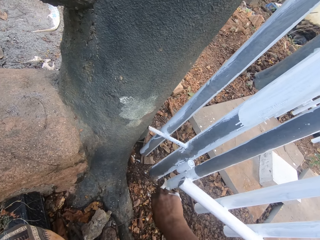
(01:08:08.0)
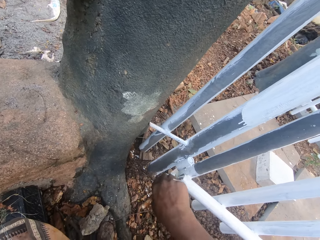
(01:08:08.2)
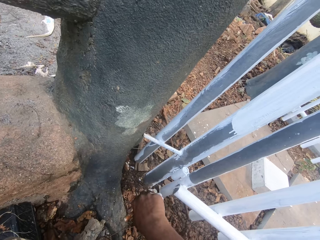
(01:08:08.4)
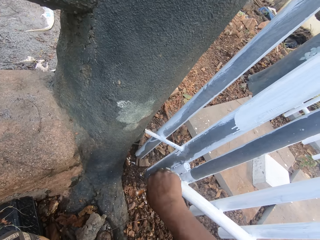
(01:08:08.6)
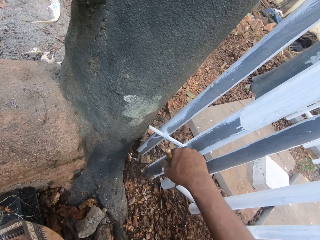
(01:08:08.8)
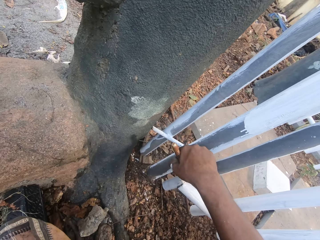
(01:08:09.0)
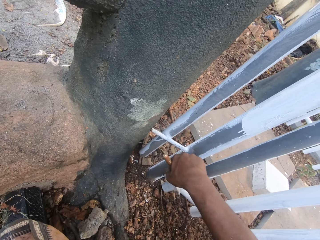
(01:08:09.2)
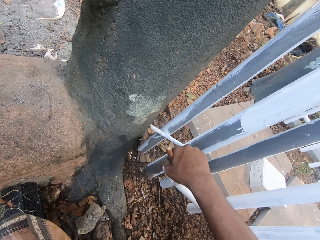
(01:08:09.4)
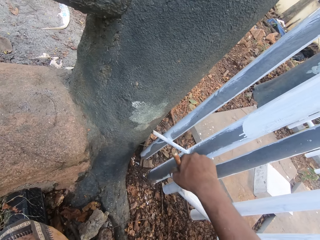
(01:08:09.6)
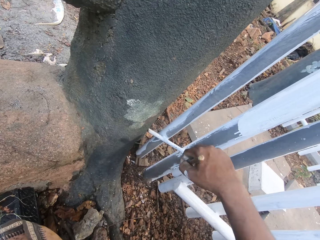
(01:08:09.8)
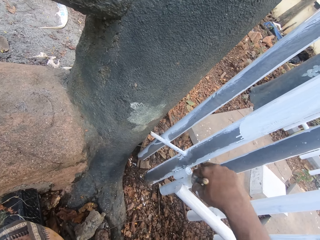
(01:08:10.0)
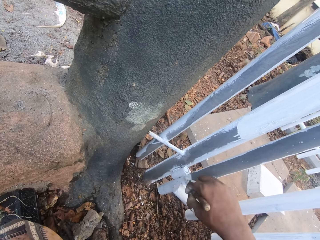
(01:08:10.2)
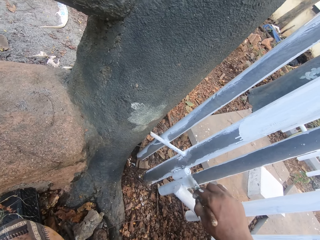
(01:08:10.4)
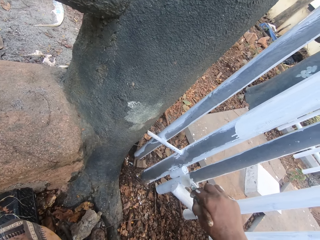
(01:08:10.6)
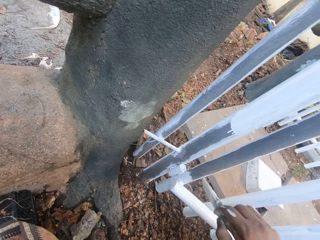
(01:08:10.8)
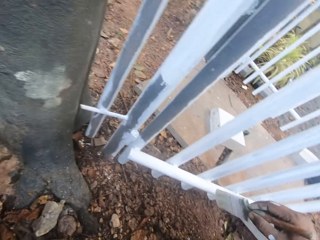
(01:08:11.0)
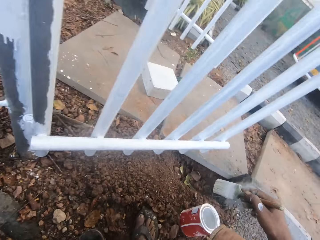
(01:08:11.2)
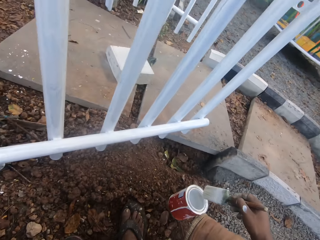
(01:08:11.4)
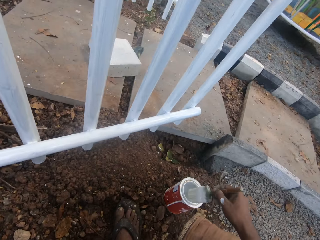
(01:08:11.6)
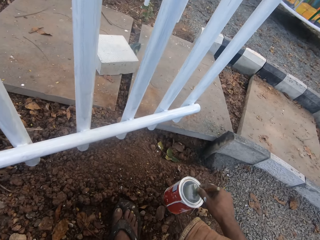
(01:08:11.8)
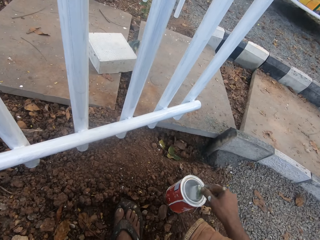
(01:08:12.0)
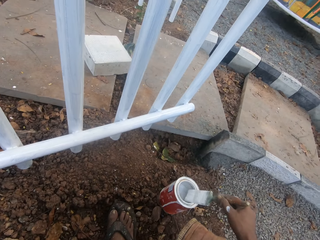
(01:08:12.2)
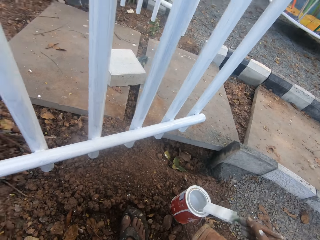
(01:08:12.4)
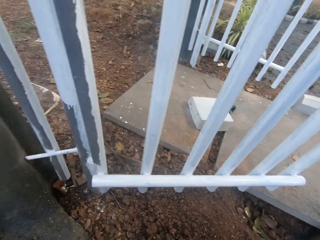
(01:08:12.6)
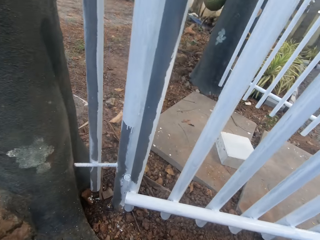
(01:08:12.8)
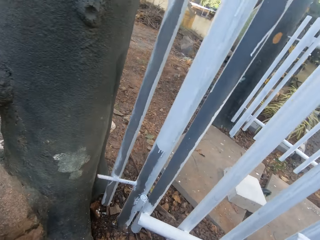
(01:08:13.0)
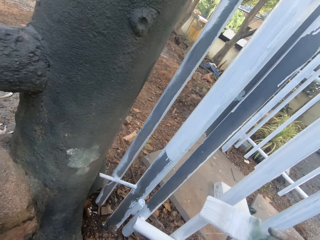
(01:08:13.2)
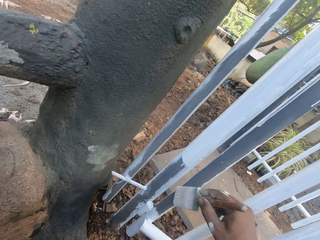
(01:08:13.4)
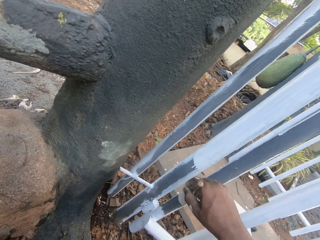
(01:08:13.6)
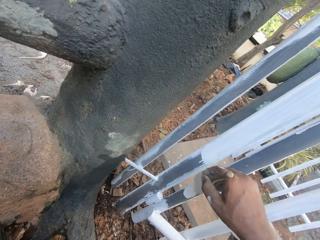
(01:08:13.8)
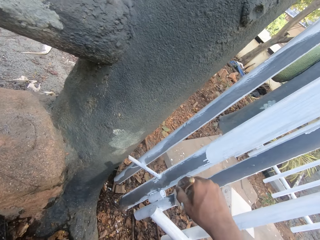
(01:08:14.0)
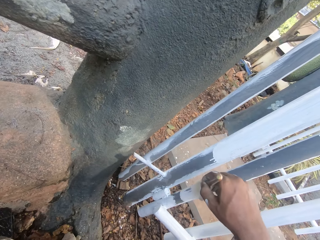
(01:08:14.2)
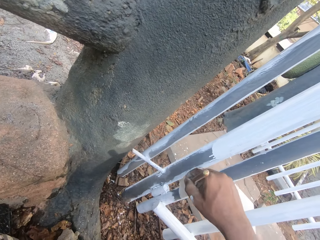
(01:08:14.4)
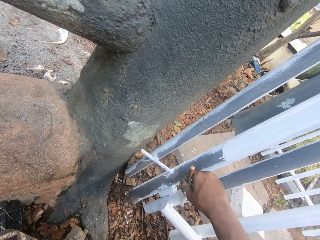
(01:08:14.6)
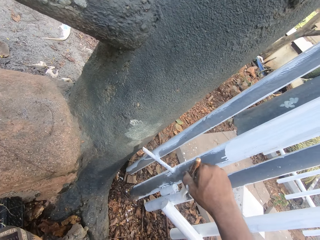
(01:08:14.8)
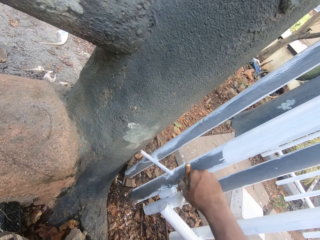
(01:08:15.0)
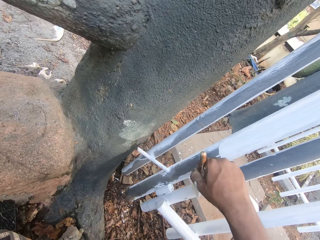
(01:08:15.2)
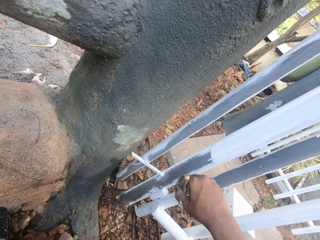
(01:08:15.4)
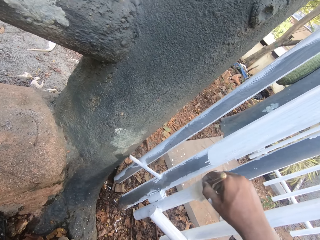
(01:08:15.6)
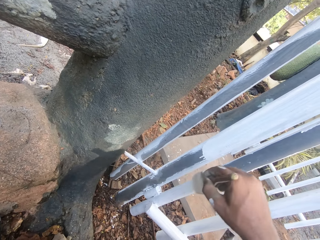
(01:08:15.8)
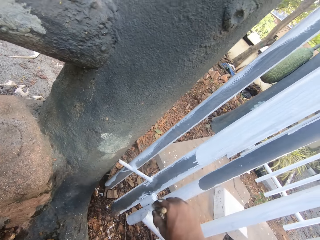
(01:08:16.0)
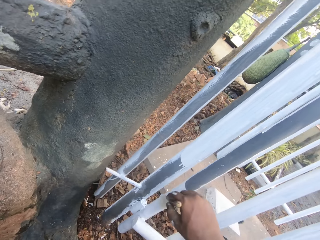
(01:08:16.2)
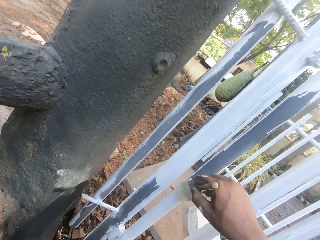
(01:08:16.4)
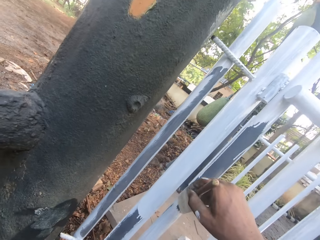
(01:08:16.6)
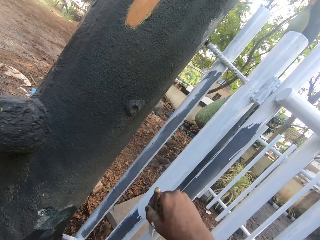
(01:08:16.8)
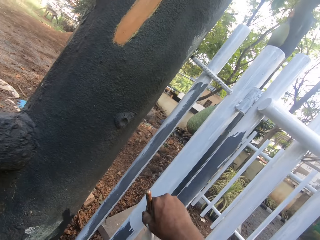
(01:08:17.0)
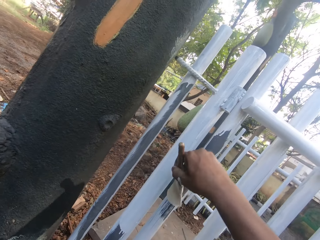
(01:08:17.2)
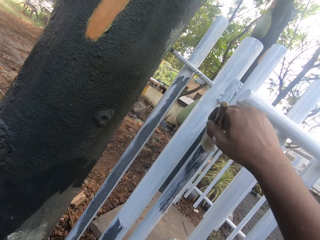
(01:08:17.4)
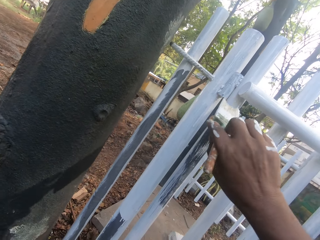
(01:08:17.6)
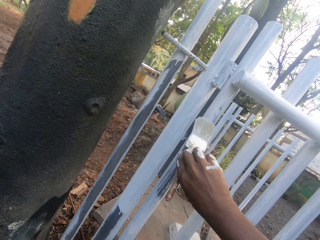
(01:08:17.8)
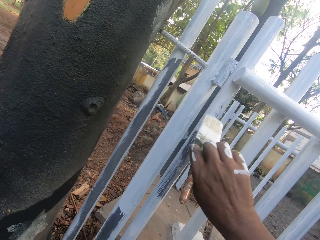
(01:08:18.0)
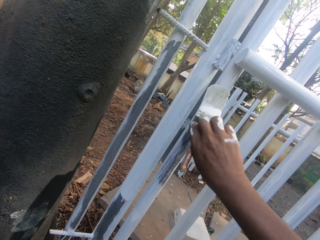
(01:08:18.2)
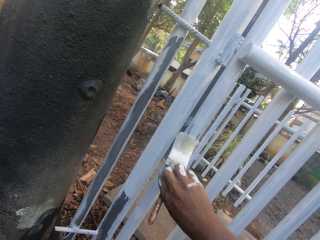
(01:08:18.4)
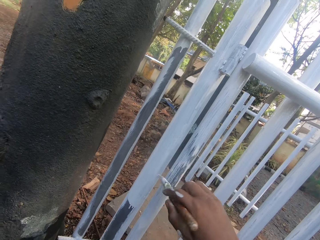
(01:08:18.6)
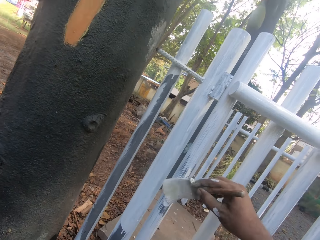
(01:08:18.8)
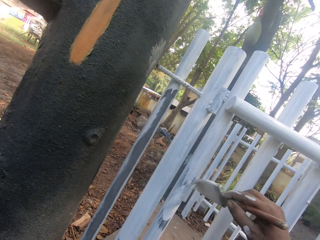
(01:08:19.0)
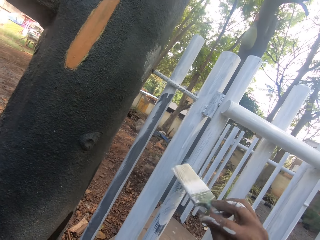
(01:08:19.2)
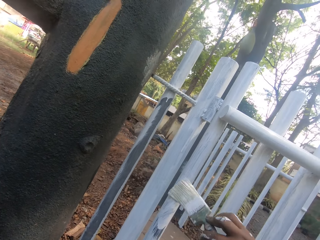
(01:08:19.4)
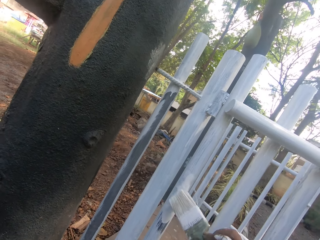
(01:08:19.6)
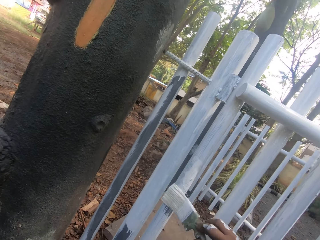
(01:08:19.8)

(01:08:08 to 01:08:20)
The camera wearer dips a brush in a paint can. They look around. They paint on the gate.

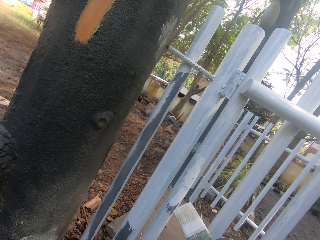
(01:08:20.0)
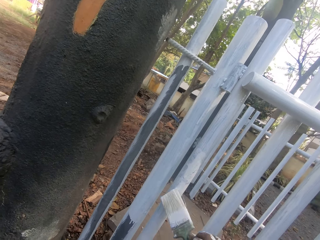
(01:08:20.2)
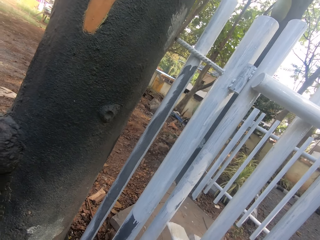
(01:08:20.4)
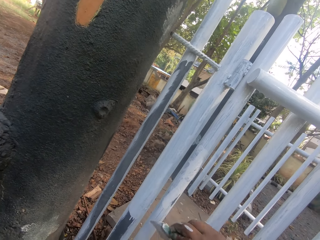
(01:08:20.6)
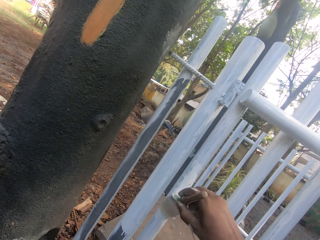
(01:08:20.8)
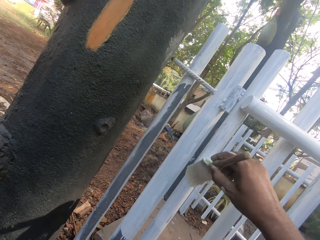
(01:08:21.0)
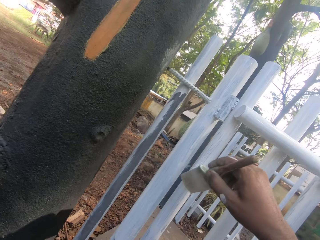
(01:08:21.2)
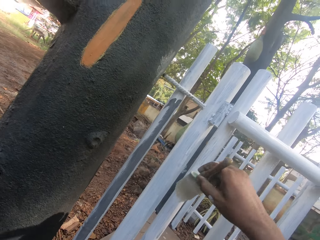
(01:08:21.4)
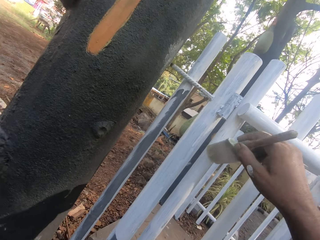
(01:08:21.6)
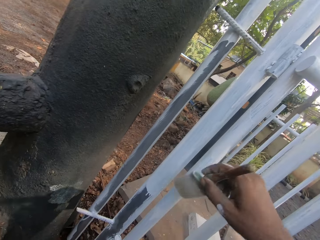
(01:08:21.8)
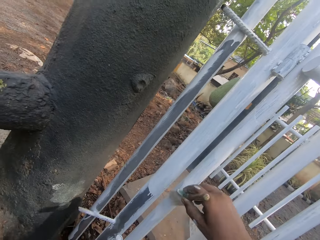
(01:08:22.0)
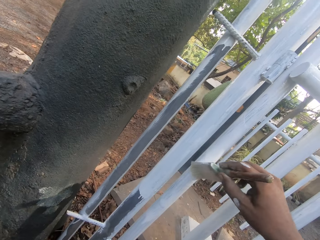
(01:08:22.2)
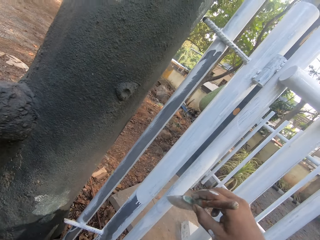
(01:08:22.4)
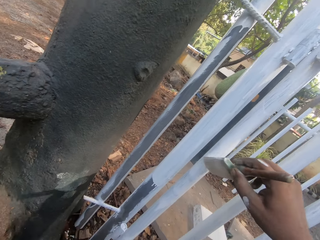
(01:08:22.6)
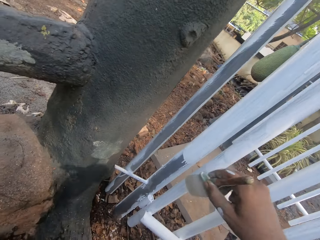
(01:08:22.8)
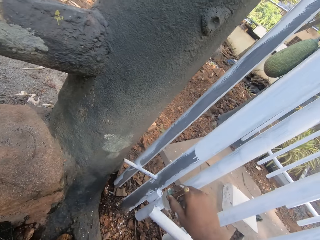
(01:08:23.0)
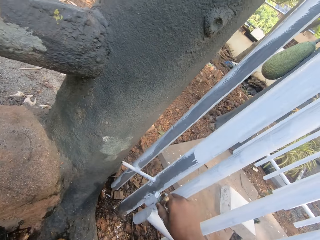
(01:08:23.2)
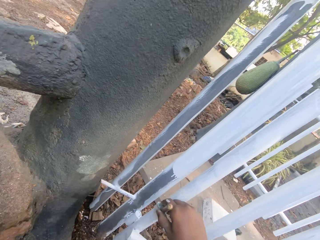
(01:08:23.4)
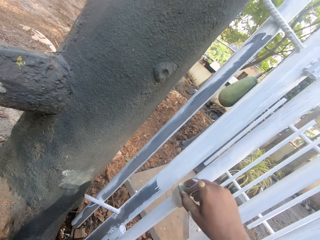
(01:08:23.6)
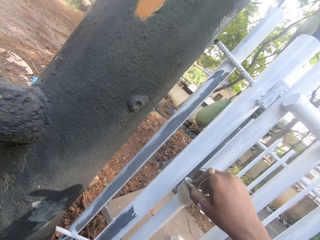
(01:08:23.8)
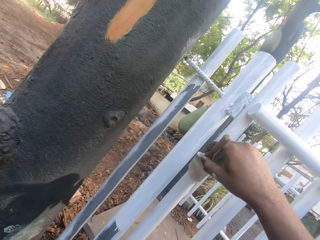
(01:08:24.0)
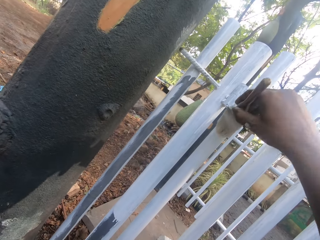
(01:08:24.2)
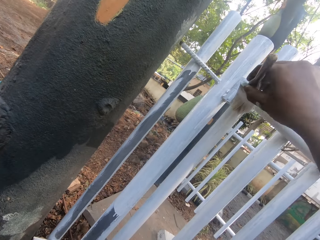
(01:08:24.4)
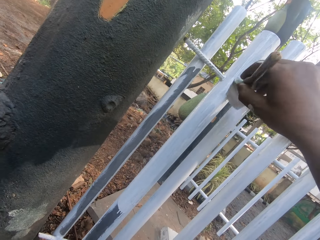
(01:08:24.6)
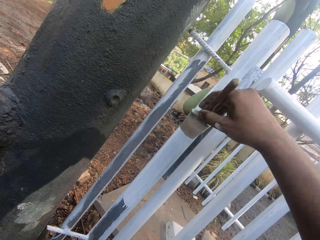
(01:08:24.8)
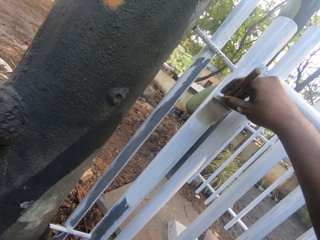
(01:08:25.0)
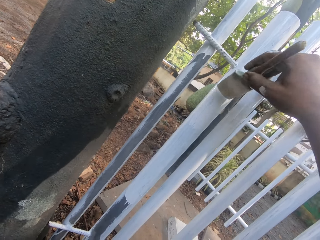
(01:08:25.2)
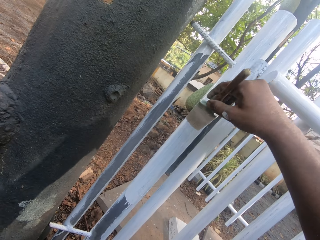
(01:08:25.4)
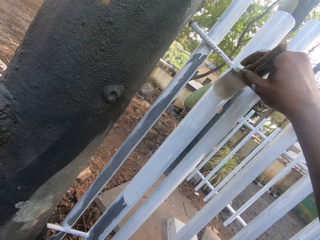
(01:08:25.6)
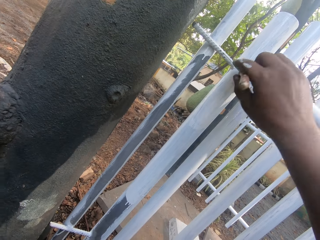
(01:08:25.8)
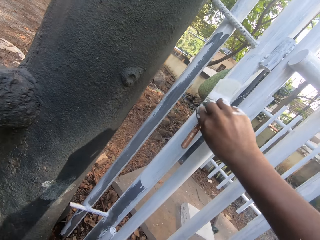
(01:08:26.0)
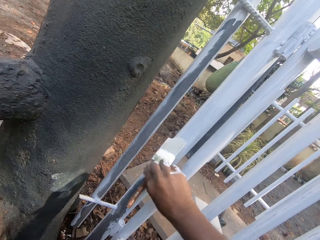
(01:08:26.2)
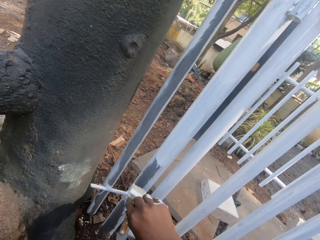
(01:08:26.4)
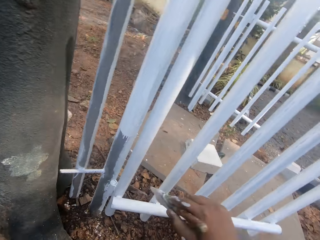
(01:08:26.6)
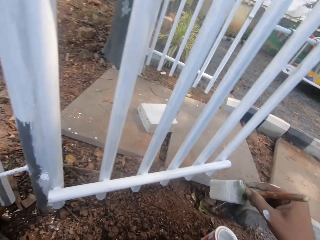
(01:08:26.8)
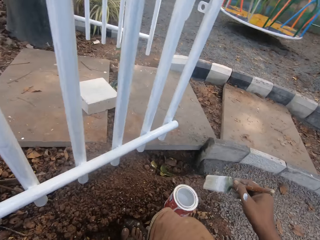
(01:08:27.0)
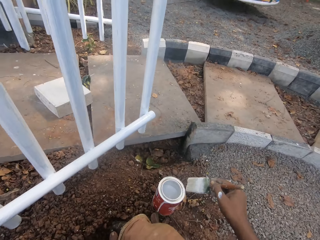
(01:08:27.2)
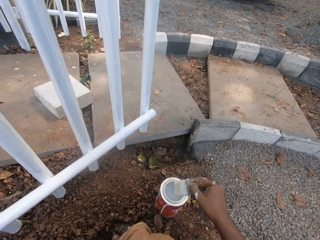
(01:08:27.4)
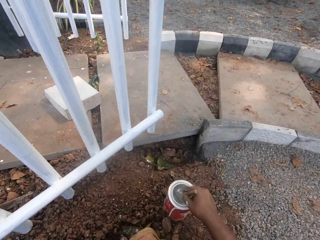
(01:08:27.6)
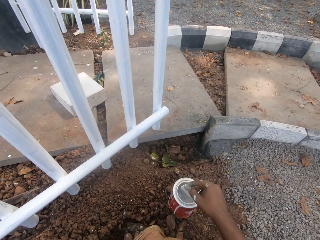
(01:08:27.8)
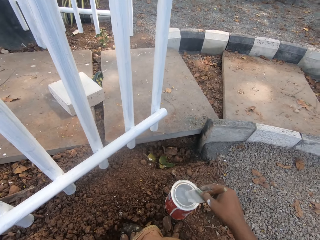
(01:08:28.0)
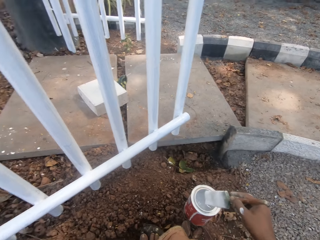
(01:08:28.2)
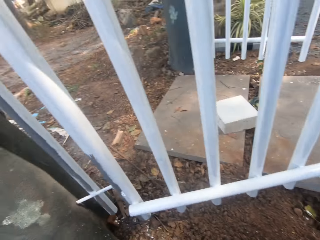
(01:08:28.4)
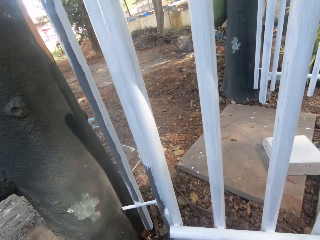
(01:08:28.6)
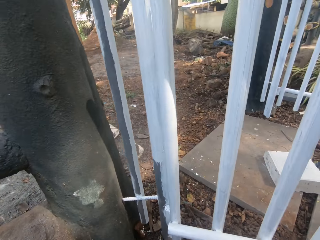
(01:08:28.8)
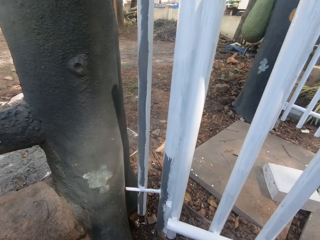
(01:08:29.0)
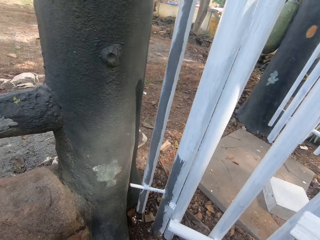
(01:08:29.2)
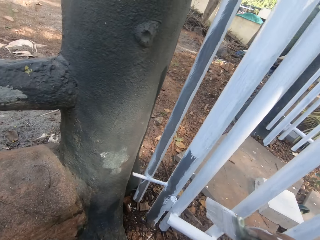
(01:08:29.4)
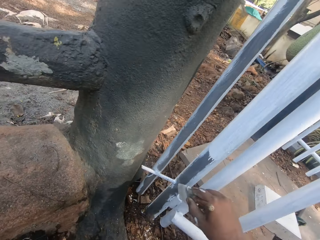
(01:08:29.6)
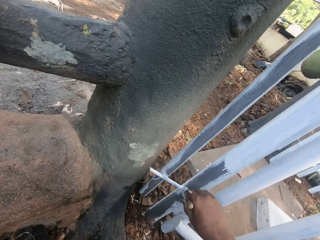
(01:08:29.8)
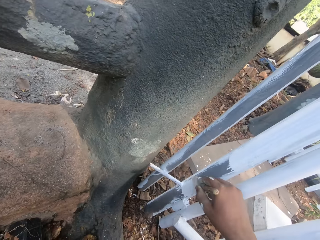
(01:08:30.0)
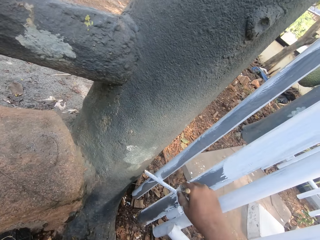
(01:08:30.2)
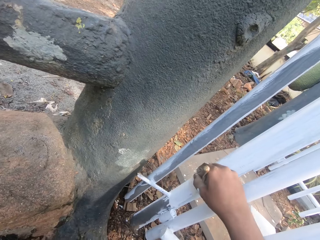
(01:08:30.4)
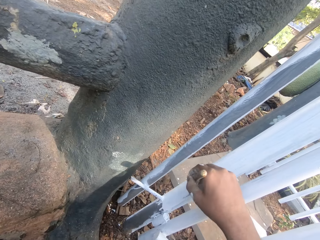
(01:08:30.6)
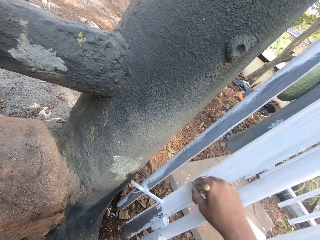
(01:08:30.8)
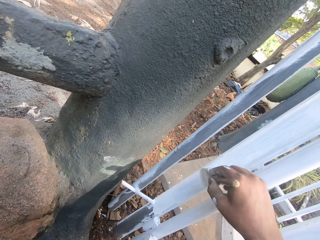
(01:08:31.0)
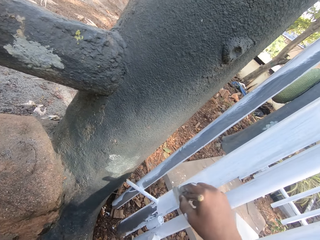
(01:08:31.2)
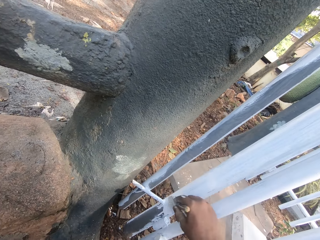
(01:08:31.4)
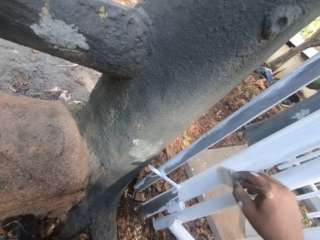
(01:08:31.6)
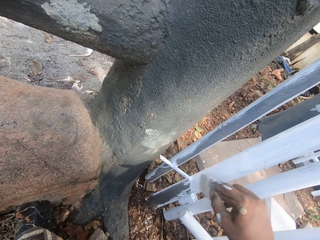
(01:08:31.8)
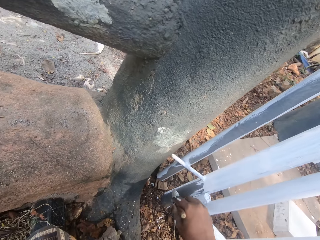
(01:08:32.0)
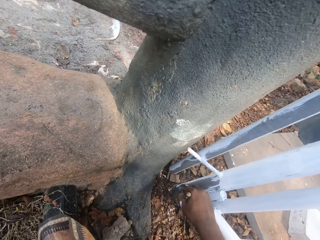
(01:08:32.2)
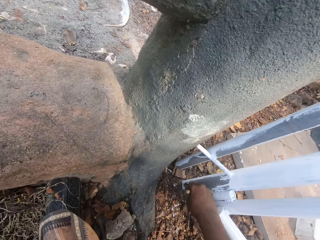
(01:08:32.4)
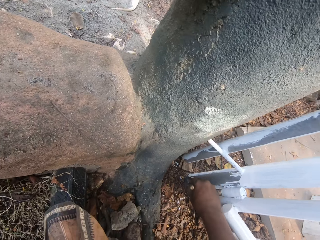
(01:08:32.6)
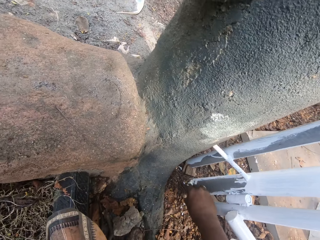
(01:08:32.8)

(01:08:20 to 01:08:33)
The camera wearer dips a brush in a paint can. They look around. They paint on the gate.
